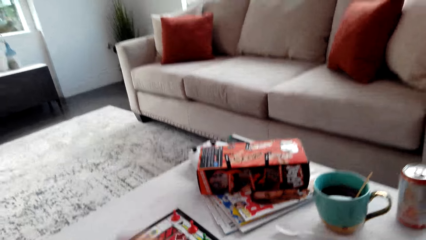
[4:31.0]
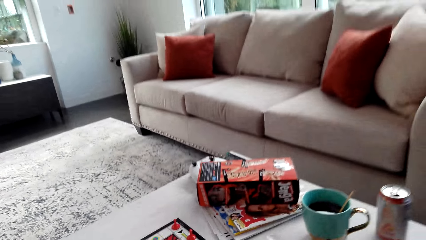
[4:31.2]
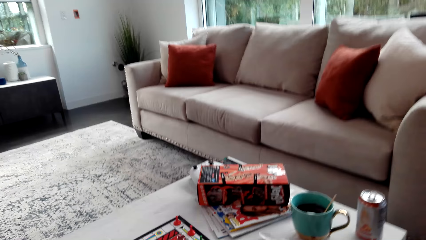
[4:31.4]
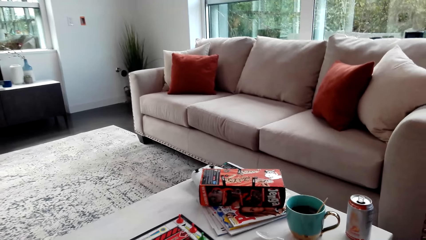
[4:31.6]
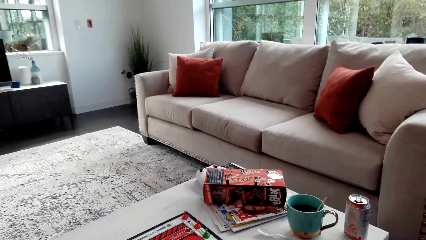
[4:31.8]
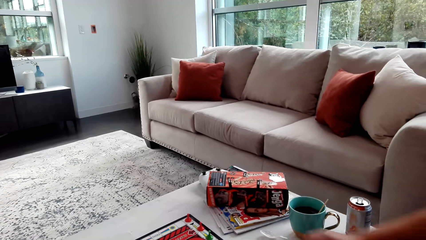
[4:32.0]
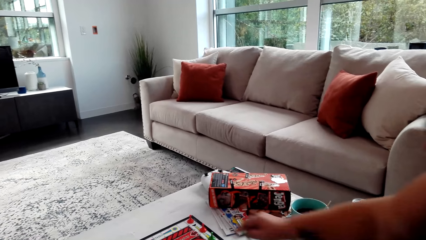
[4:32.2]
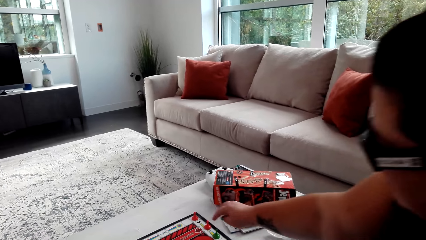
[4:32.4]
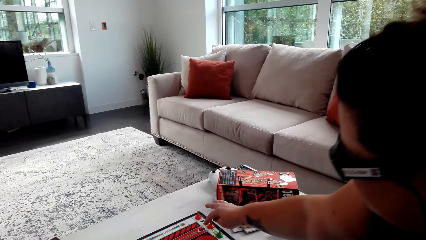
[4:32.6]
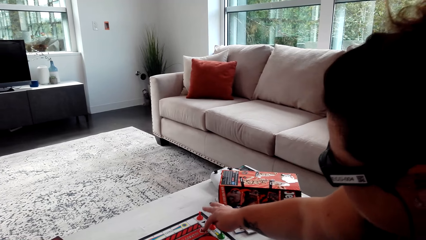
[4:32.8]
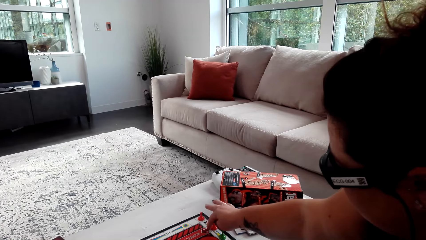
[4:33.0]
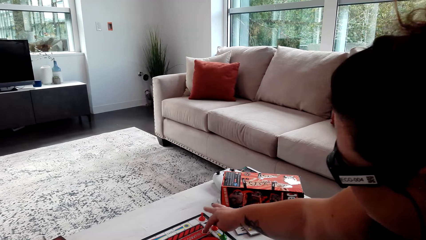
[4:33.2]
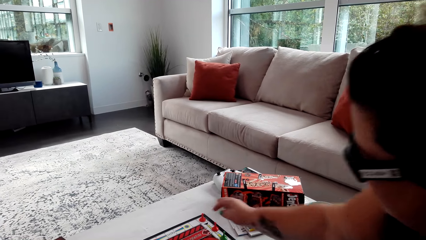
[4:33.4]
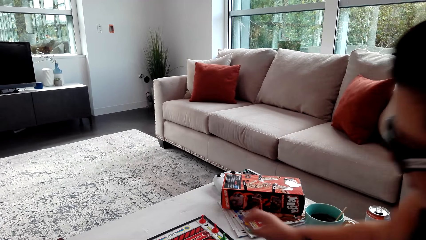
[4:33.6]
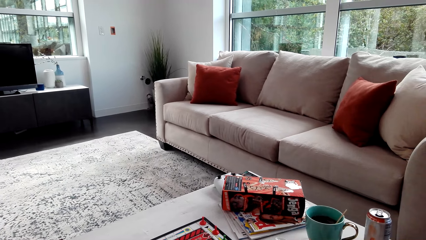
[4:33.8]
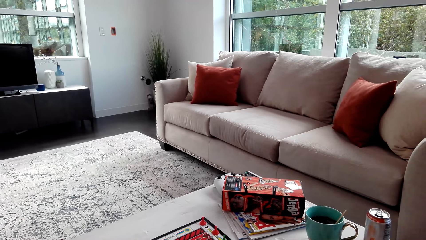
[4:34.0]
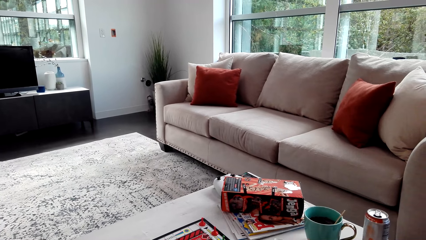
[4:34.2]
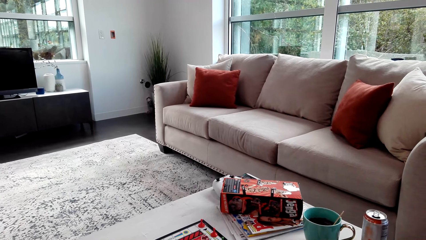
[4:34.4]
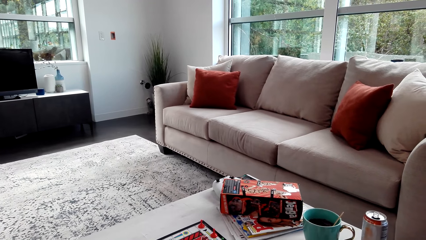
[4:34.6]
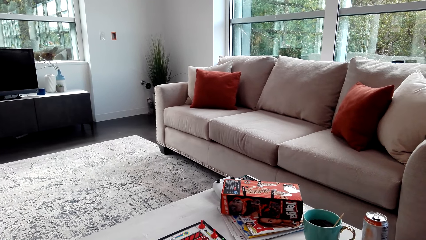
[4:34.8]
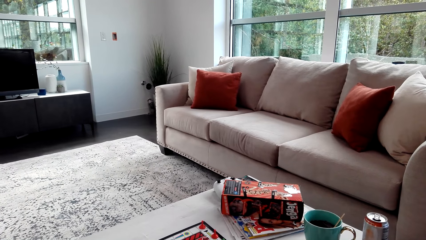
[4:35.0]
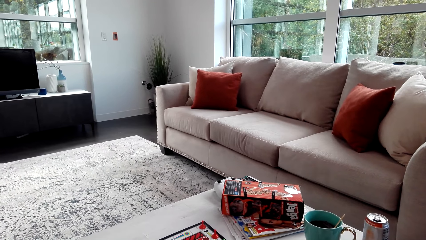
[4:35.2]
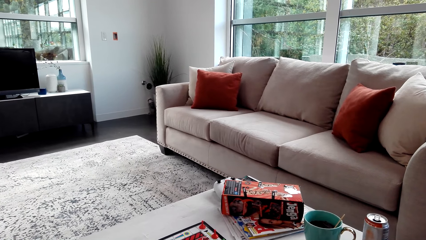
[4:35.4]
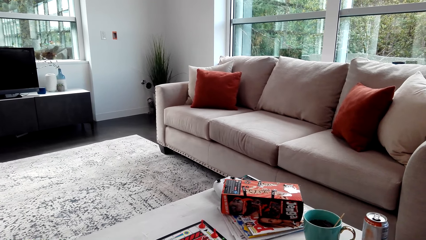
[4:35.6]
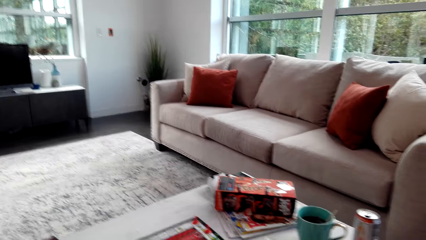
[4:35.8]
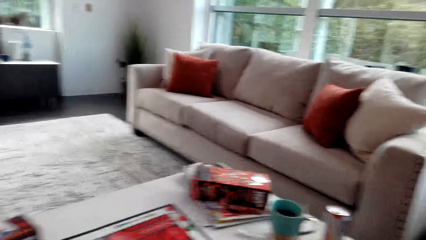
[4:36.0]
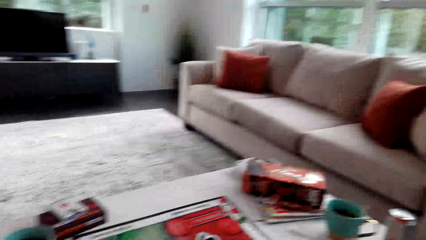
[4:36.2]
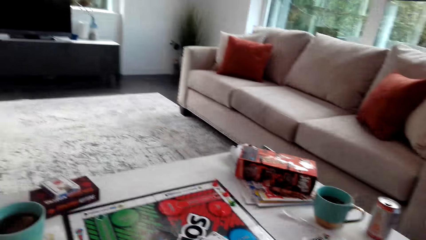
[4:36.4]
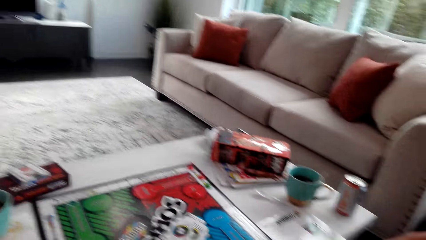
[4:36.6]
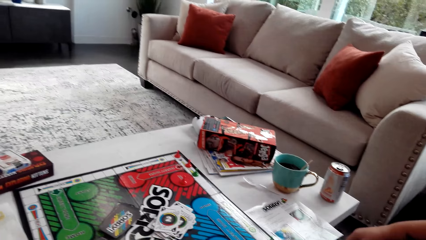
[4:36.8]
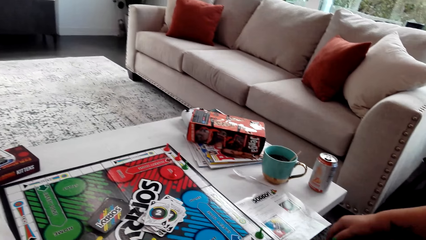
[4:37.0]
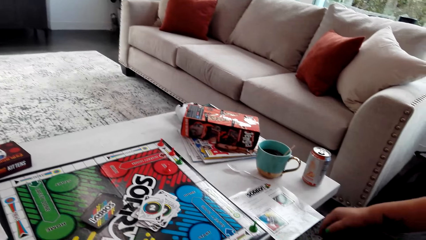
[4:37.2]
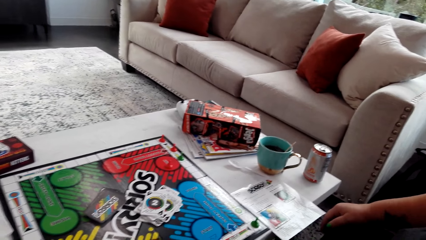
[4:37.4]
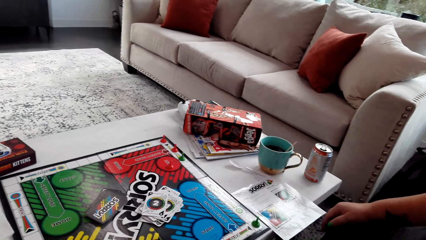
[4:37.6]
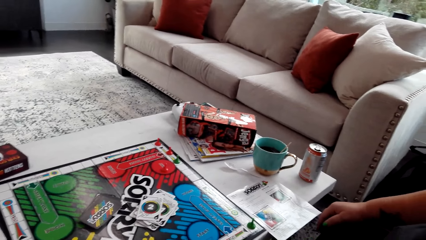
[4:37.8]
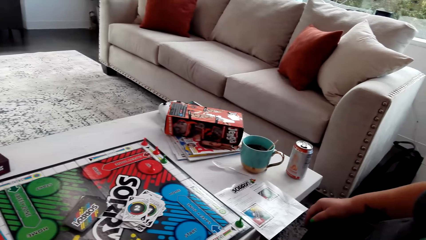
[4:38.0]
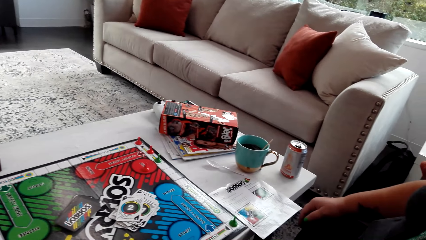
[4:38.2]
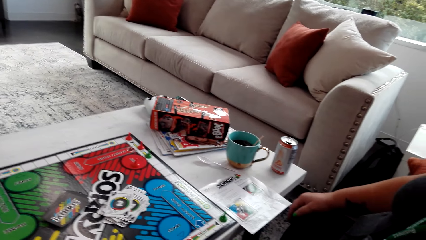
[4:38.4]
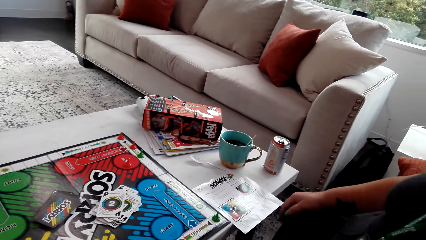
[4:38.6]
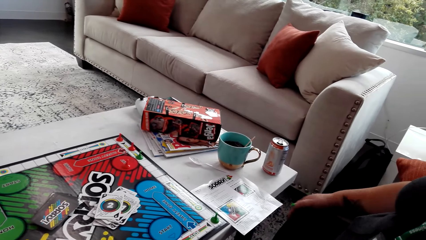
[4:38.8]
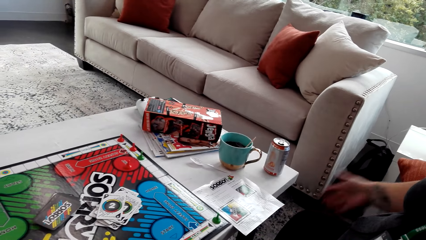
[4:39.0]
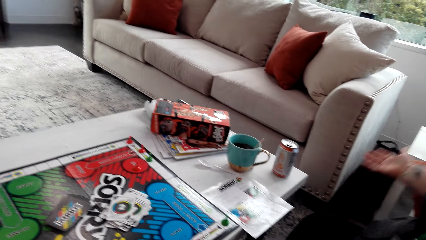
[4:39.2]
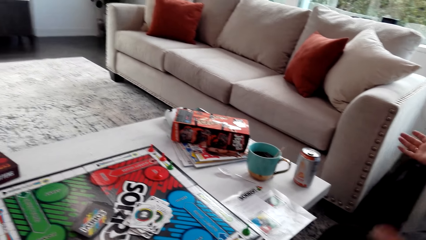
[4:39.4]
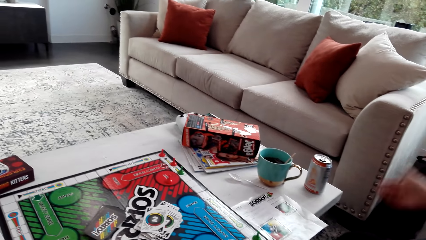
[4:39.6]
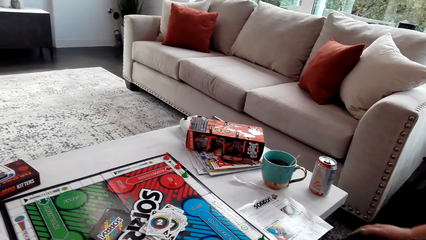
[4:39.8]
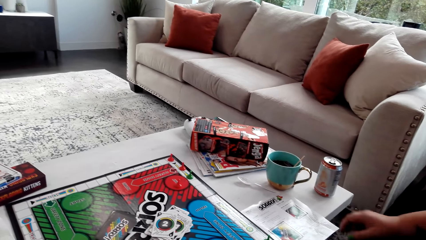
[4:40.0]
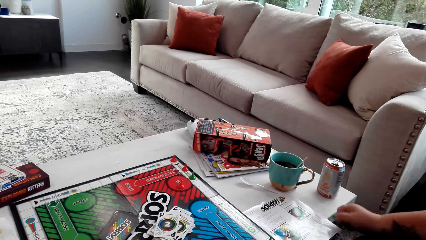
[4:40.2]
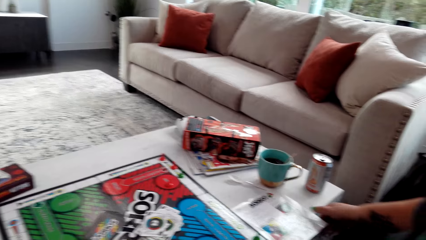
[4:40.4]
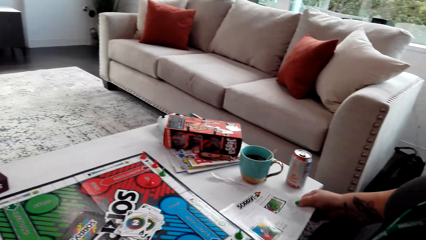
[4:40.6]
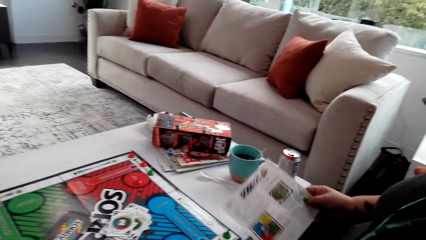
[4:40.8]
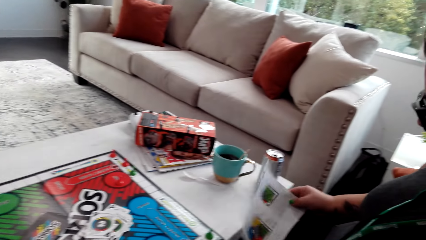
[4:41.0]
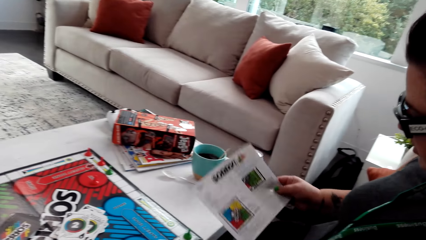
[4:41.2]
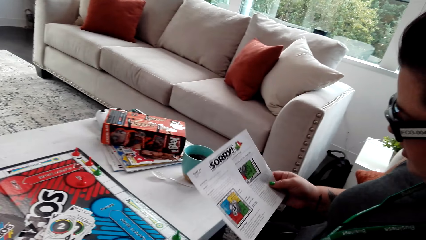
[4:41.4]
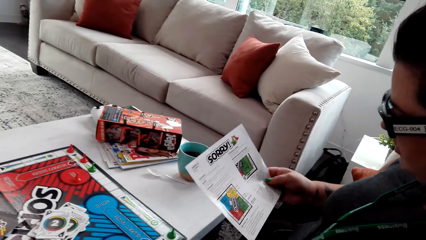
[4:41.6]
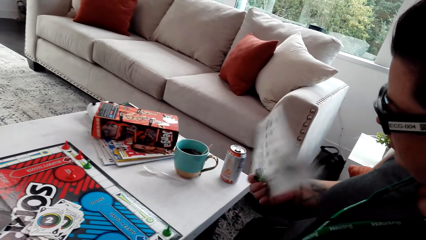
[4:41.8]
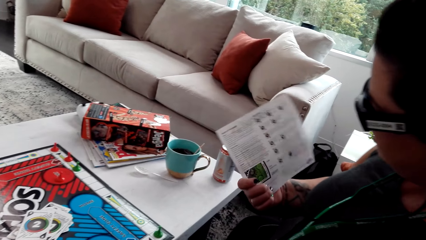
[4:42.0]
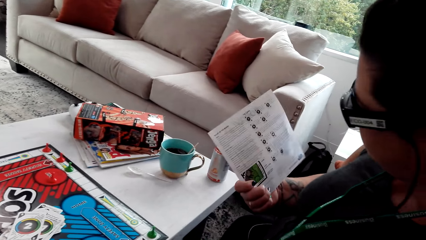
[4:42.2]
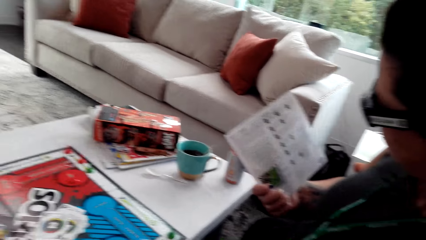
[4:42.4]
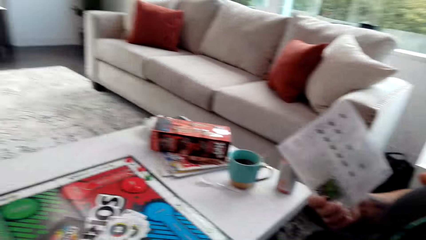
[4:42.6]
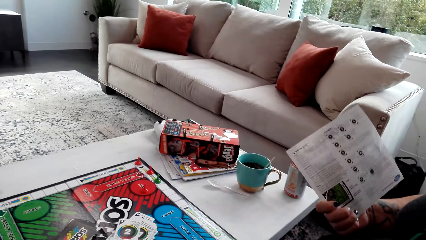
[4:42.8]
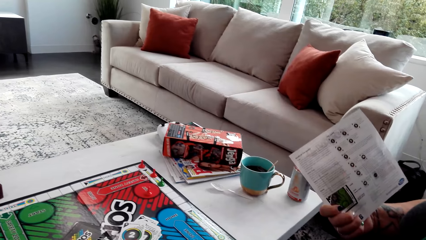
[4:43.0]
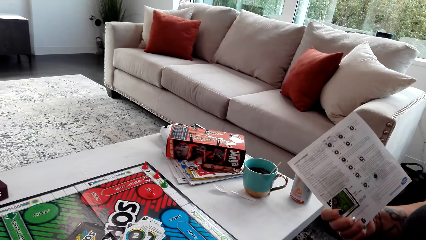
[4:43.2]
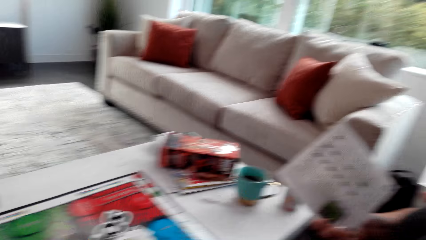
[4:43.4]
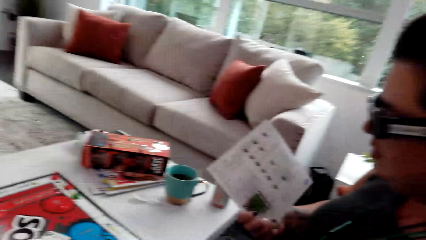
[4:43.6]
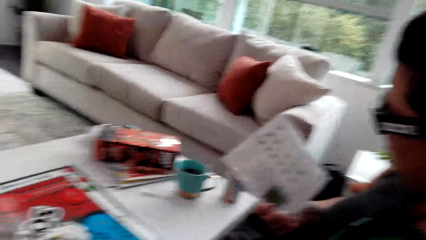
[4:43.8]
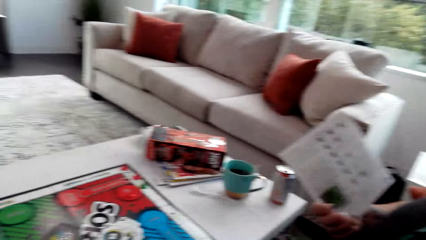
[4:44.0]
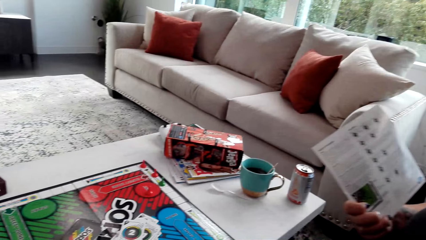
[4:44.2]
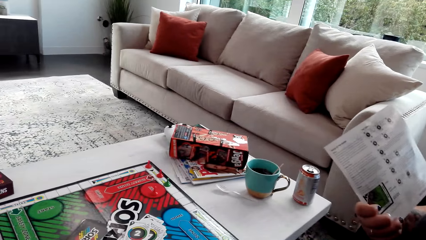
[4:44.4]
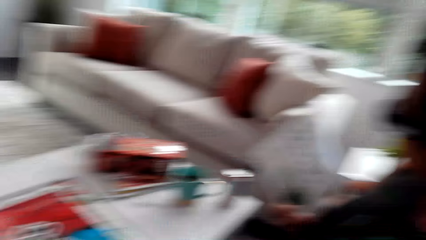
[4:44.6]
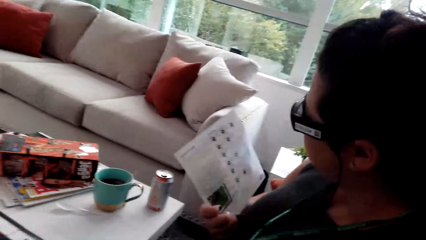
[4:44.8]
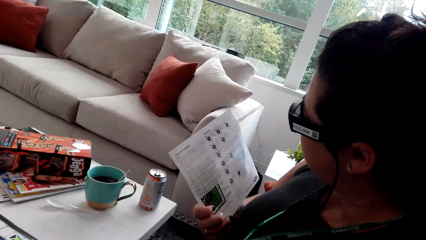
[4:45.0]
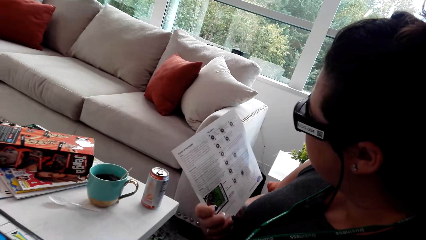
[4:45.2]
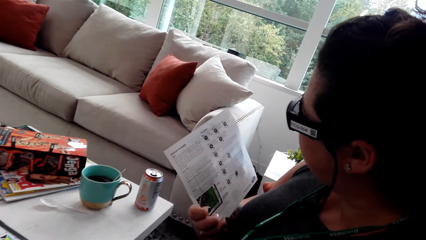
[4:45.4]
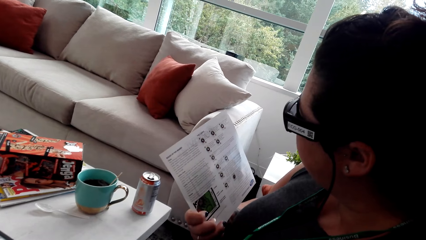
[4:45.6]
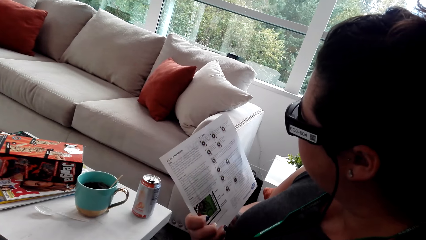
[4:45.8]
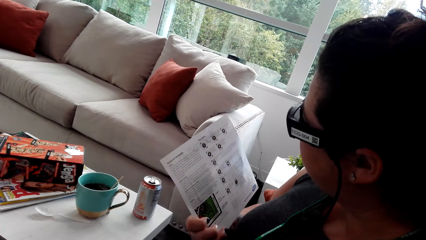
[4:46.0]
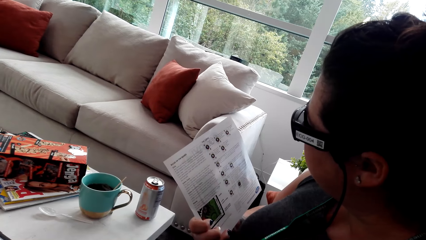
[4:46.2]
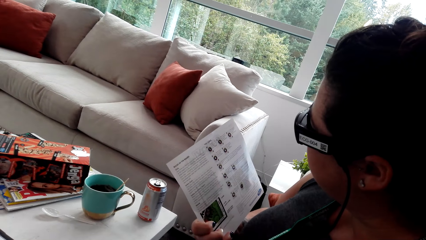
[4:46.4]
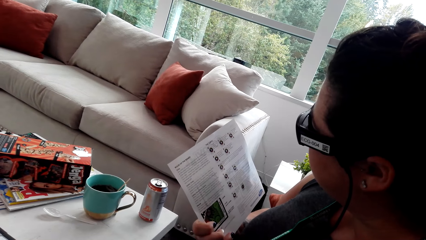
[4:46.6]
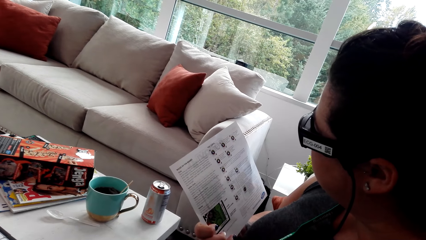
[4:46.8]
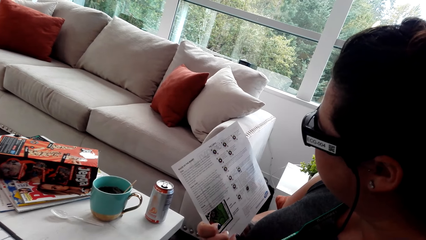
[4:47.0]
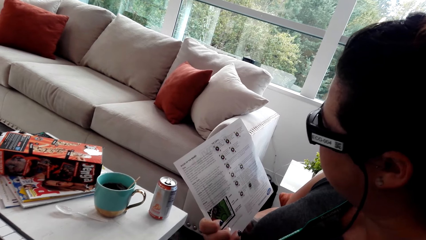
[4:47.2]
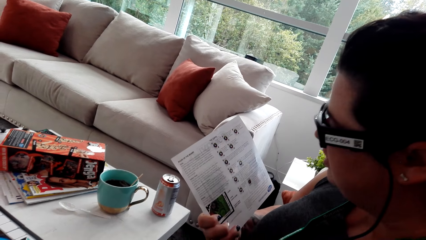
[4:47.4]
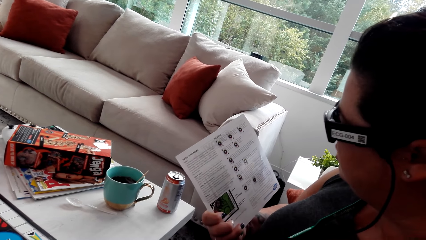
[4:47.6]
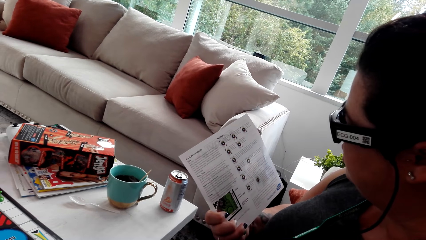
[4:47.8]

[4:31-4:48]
A person points at the pawn on the board. The person moves her hand and stretches her hand. The camera wearer picks up the catalogue. The person picks up the Sorry game manual, turns the Sorry game manual, and reads the Sorry game manual.
